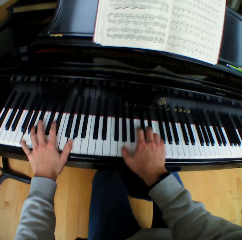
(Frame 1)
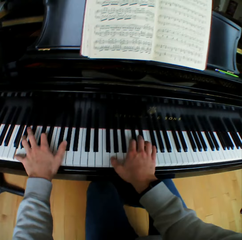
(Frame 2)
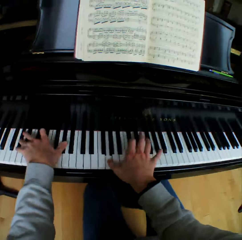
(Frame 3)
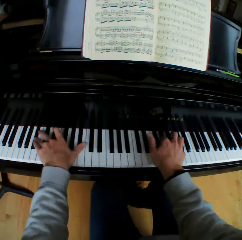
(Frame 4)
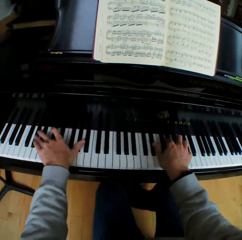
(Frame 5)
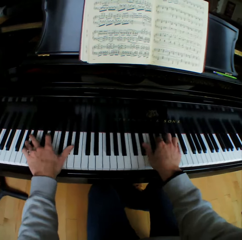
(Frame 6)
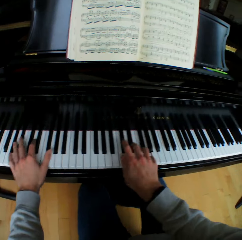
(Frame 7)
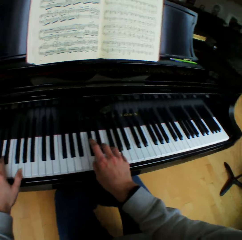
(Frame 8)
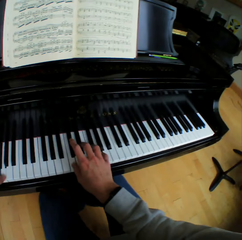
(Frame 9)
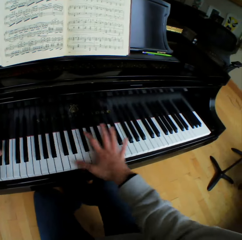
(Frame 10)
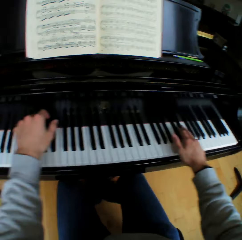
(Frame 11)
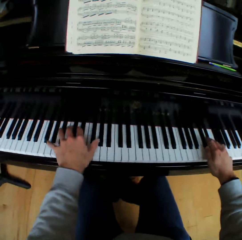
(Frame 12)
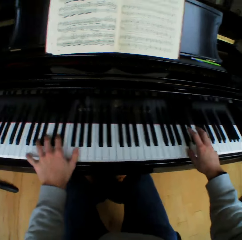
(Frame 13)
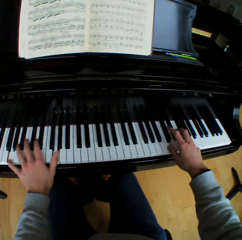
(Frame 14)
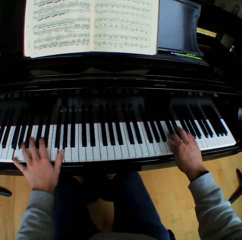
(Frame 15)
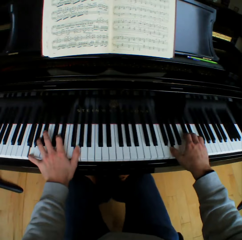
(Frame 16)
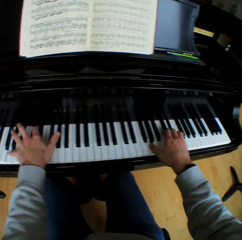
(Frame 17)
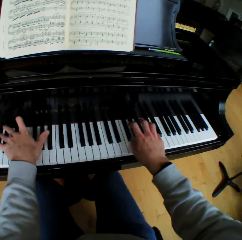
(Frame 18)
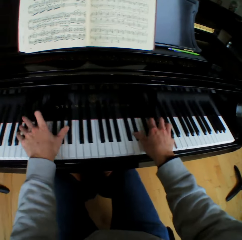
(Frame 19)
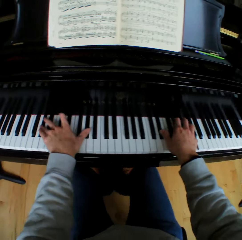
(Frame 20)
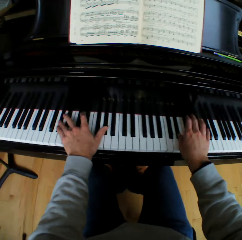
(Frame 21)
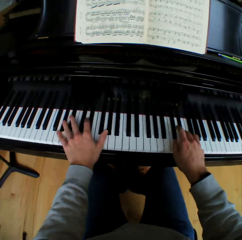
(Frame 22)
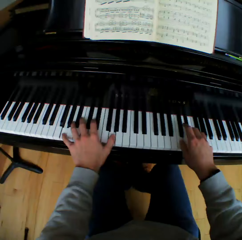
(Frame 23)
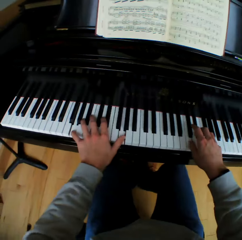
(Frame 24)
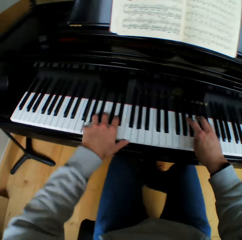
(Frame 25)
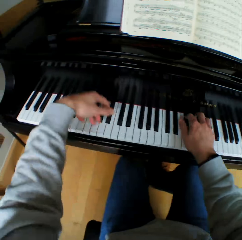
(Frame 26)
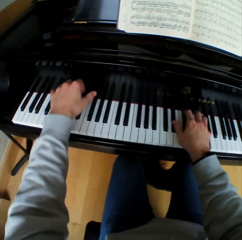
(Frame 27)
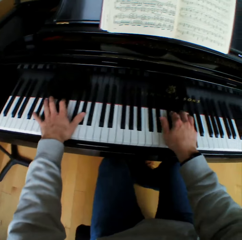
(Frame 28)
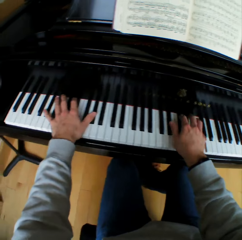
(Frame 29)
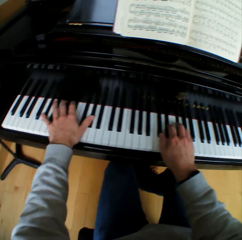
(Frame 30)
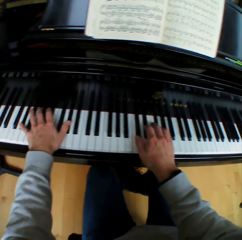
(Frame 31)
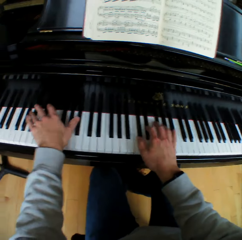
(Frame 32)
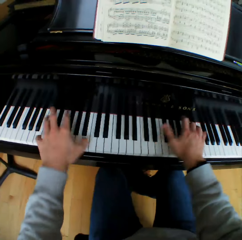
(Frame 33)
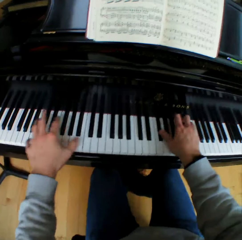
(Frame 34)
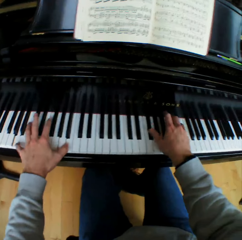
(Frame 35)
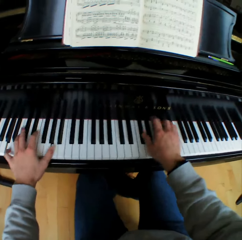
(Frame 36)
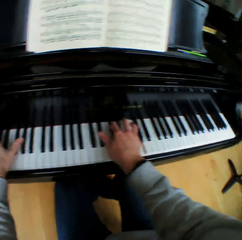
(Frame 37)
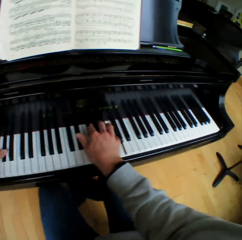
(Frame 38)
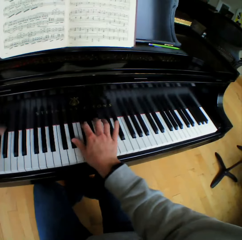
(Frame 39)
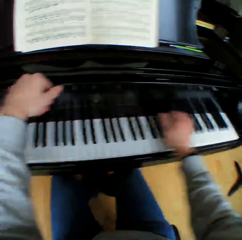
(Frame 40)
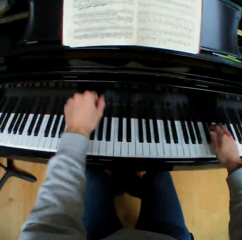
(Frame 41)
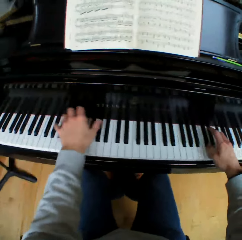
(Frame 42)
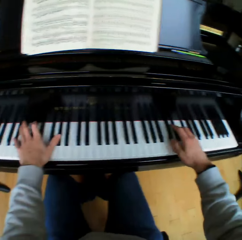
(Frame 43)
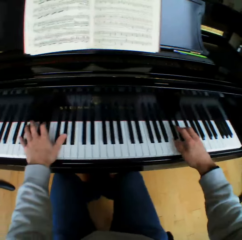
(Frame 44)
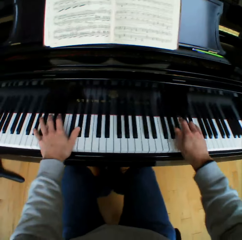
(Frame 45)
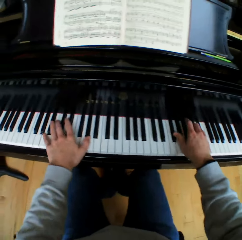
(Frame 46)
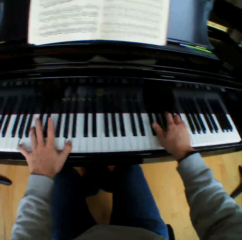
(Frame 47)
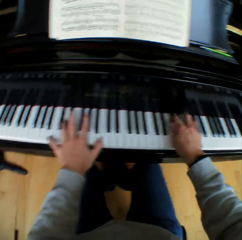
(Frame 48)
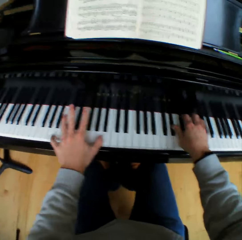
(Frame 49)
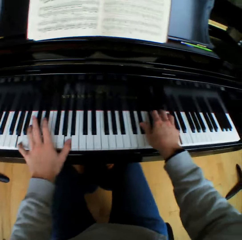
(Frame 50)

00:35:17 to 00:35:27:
The camera wearer lifts his left hand. He plays the piano with both hands. He lifts his left hand. He plays the piano with both hands. He lifts his left hand. He plays the piano with both hands.

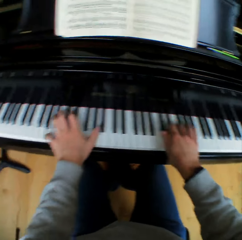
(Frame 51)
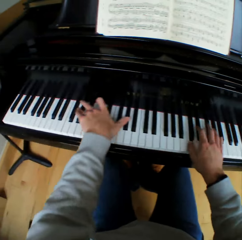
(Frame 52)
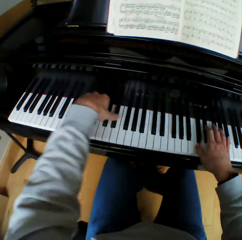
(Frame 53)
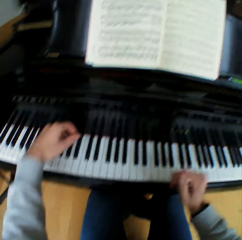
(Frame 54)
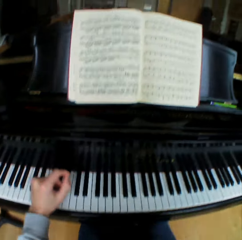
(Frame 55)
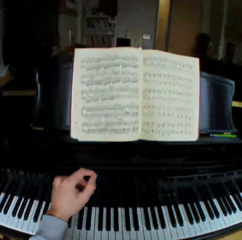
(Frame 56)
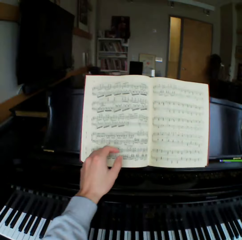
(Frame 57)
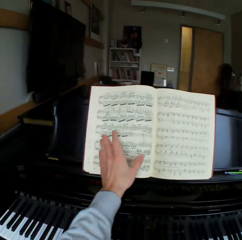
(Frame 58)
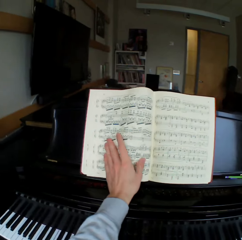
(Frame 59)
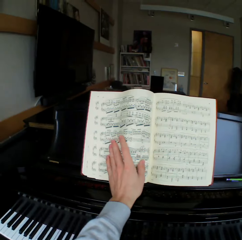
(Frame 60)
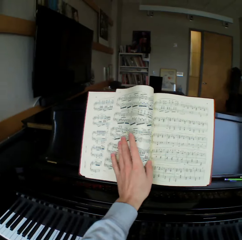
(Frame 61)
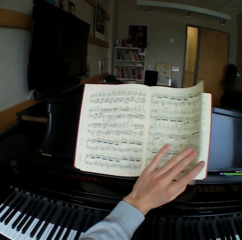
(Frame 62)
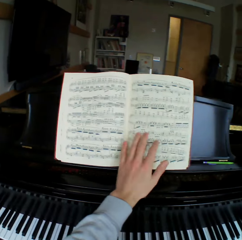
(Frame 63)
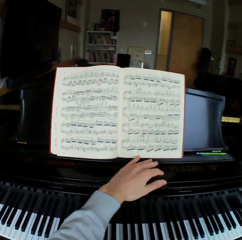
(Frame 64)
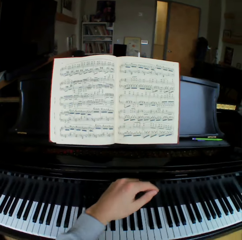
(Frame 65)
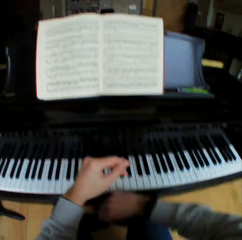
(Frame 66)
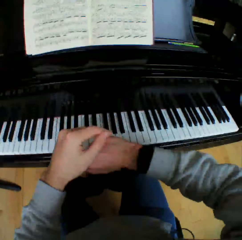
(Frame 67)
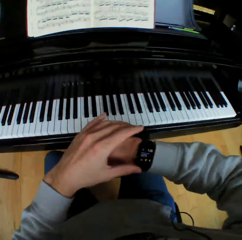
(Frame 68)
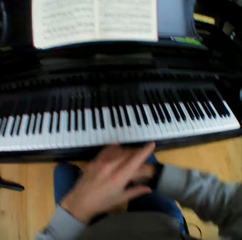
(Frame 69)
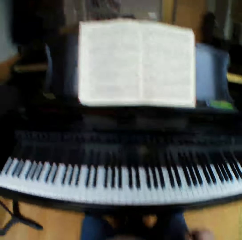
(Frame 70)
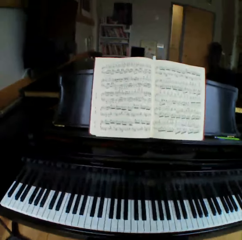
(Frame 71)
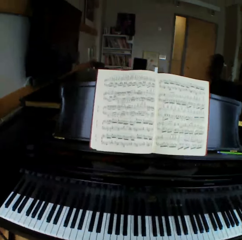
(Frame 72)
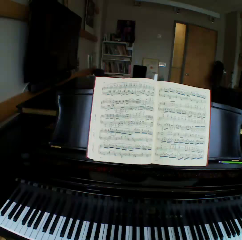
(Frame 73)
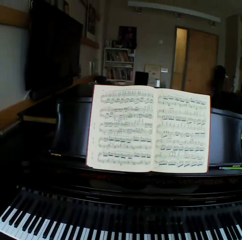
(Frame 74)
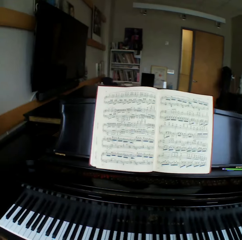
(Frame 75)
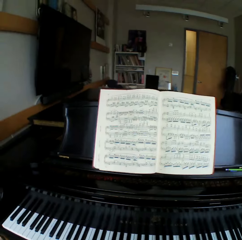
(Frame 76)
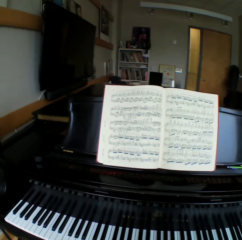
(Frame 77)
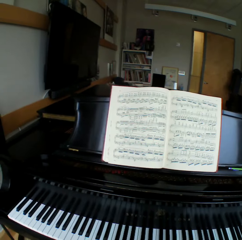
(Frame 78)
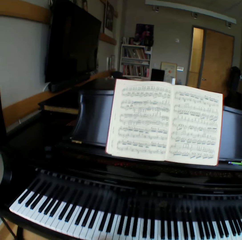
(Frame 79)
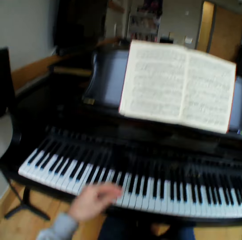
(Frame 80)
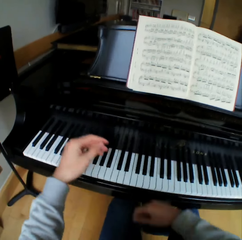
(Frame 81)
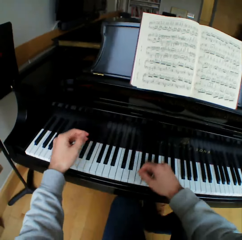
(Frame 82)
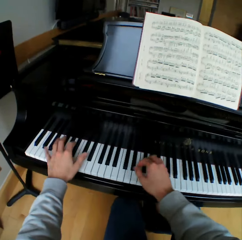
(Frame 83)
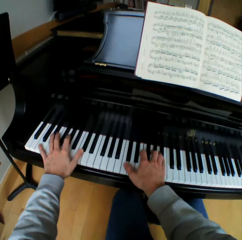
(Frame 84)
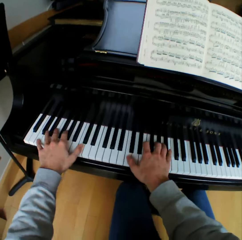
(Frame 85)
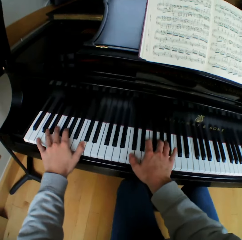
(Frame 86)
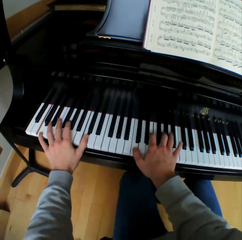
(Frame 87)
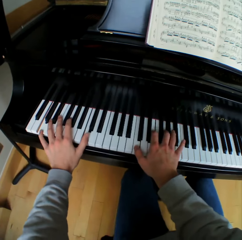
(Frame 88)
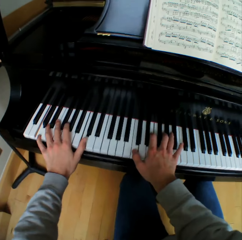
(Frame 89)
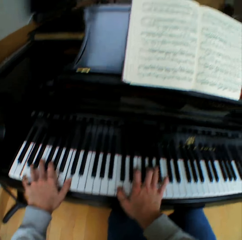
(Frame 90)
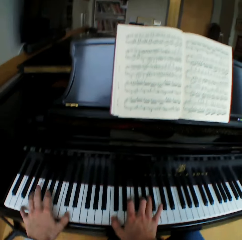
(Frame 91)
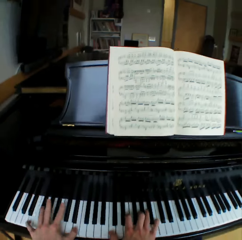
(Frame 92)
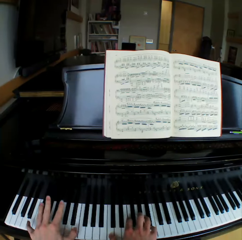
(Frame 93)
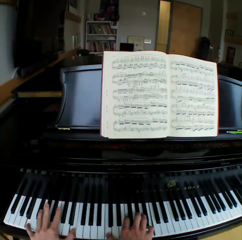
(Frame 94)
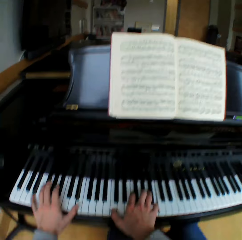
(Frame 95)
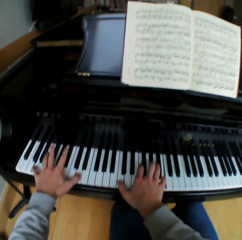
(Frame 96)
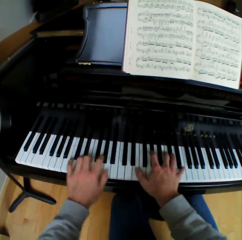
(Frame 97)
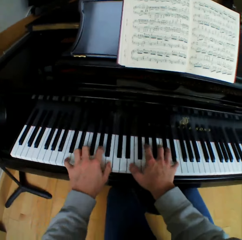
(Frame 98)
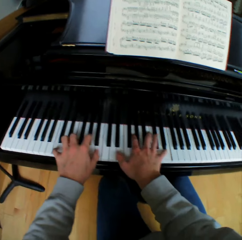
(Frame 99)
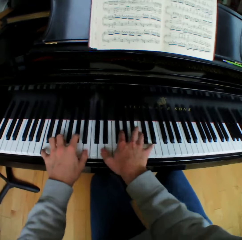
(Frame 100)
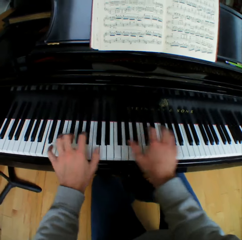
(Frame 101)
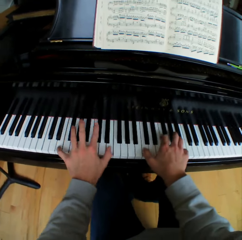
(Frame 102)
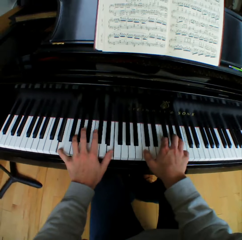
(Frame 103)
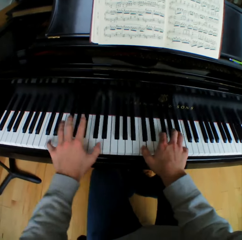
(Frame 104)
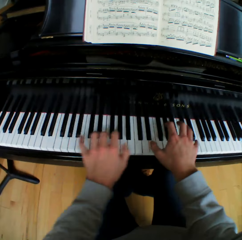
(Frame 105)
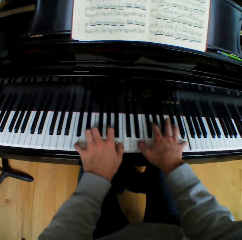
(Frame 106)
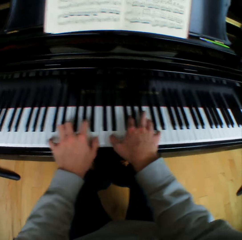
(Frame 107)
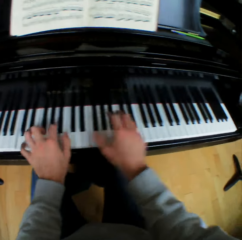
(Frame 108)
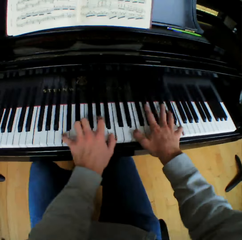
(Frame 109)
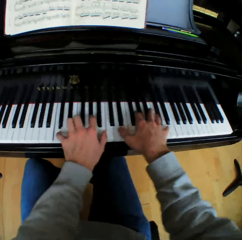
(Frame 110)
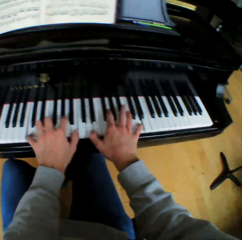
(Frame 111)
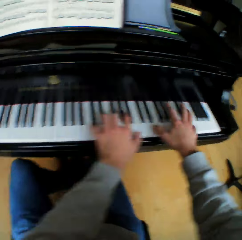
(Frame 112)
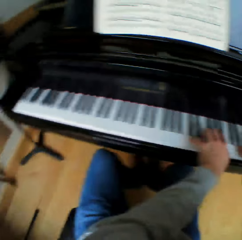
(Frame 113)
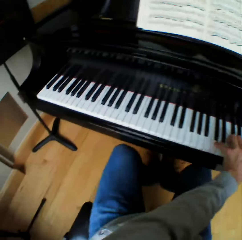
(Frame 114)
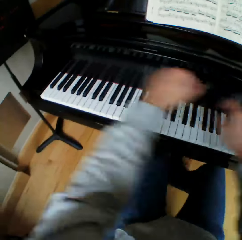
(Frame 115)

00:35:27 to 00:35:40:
The camera wearer stops playing the piano. He flips a sheet of the music note book or hymn book to the right with his left hand. He looks at the time on the watch on his right wrist. He touches his right wrist with his left hand. He looks at the hymn book. He plays the piano with both hands.

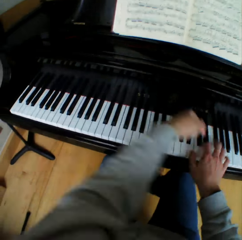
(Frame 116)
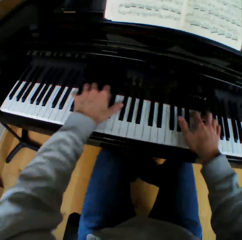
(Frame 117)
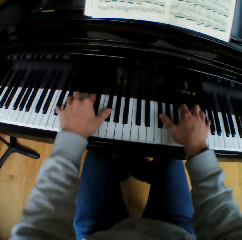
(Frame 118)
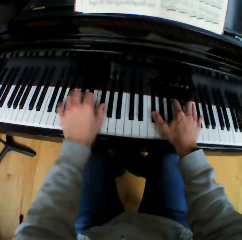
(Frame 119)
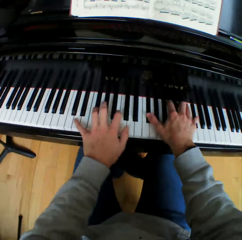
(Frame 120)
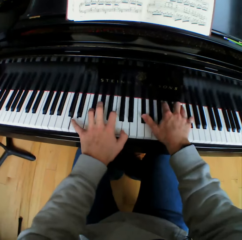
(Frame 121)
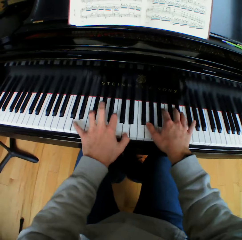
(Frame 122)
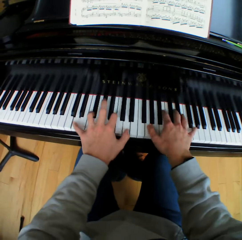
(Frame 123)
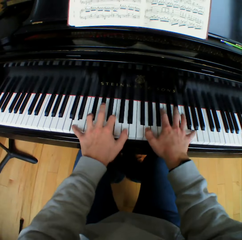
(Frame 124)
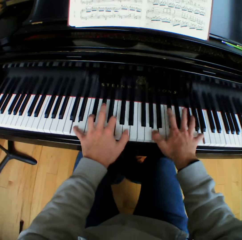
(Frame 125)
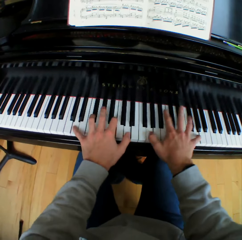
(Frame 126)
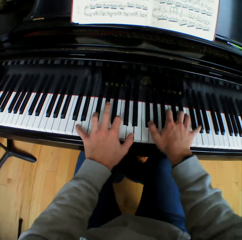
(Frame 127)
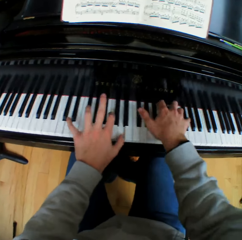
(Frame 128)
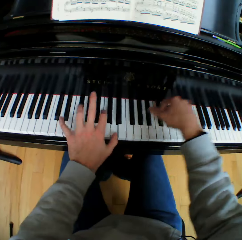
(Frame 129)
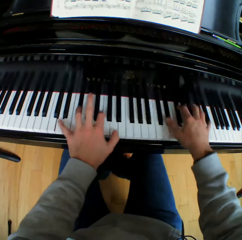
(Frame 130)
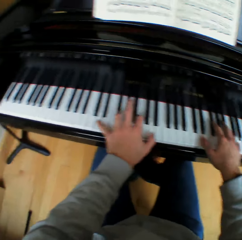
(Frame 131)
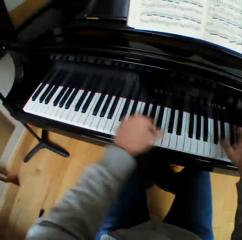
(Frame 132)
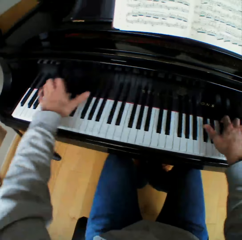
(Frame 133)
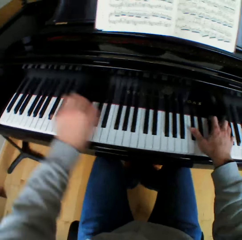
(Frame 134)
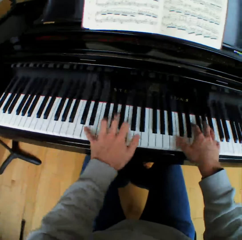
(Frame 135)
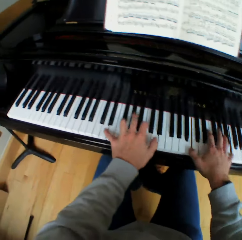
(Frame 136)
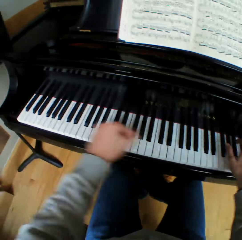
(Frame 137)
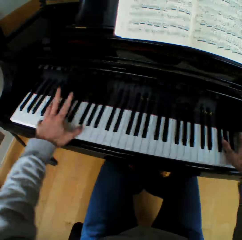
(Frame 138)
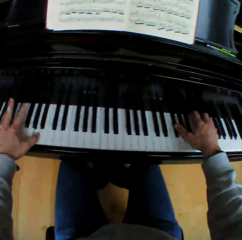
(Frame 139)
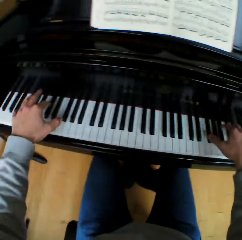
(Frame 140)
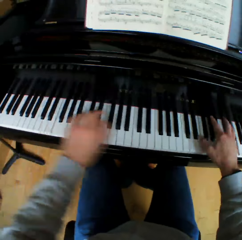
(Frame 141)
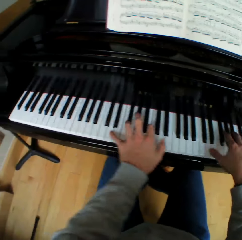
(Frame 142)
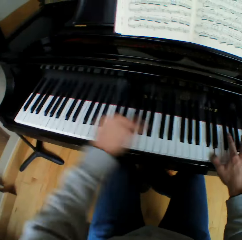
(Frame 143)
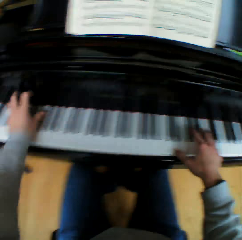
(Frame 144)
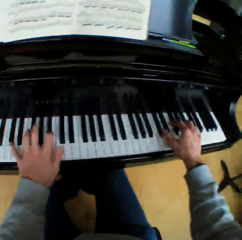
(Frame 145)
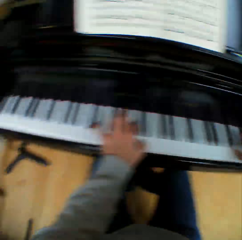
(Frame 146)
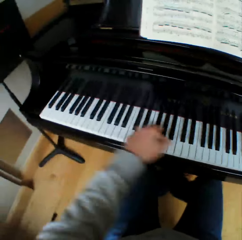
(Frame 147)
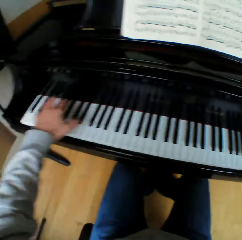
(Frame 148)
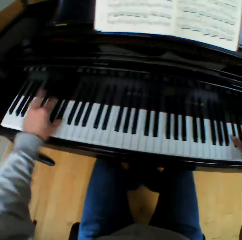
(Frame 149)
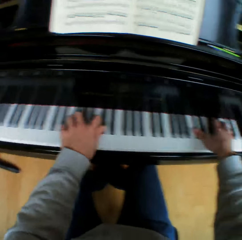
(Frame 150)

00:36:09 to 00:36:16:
The camera wearer plays the piano faster.
